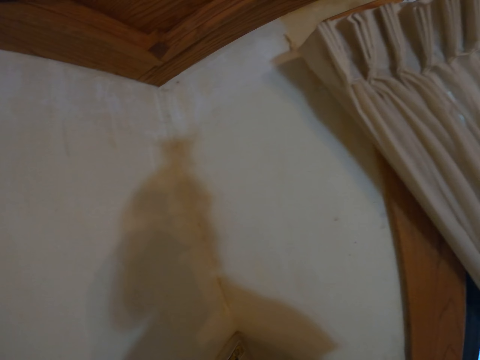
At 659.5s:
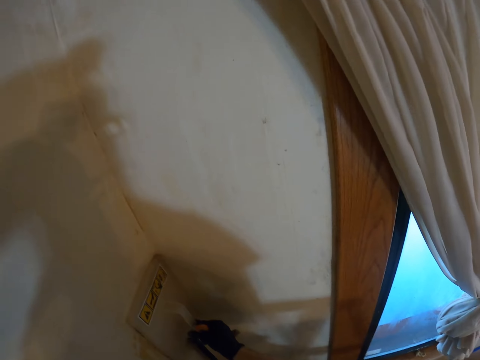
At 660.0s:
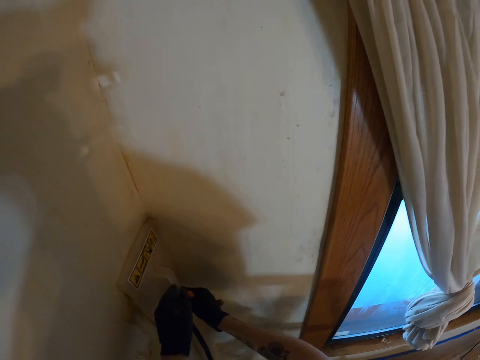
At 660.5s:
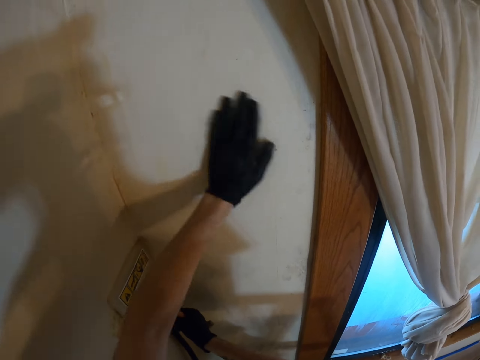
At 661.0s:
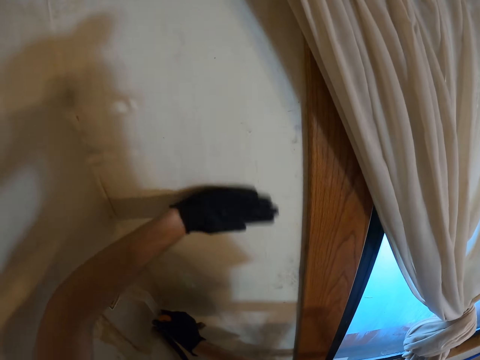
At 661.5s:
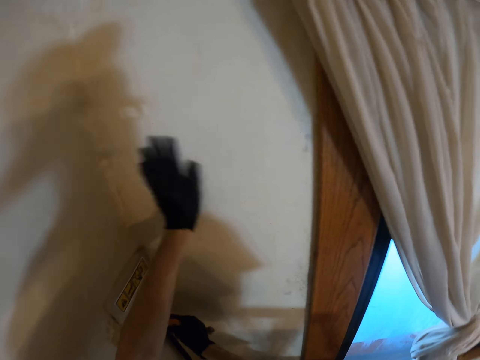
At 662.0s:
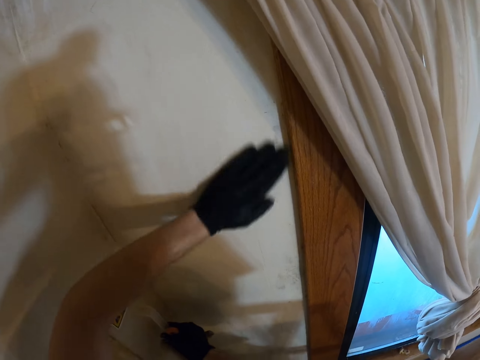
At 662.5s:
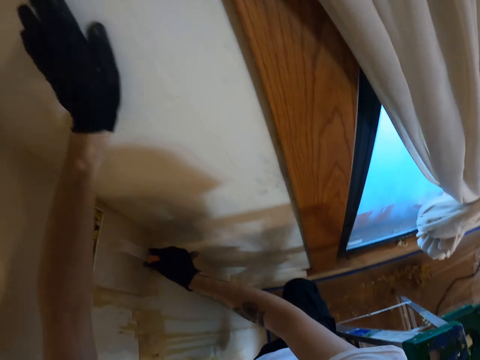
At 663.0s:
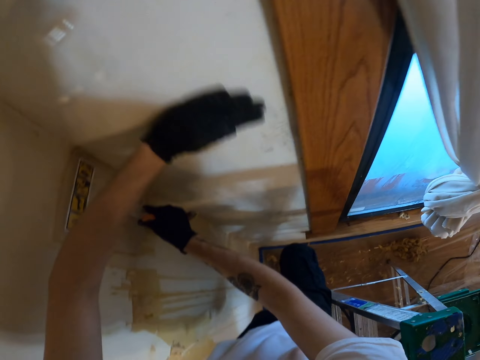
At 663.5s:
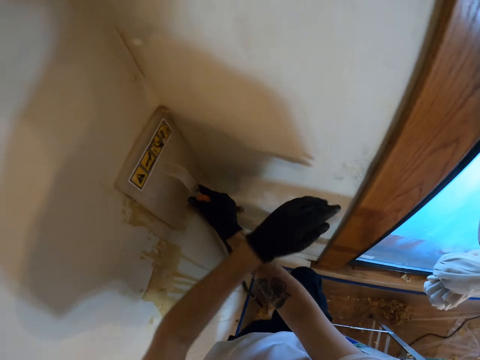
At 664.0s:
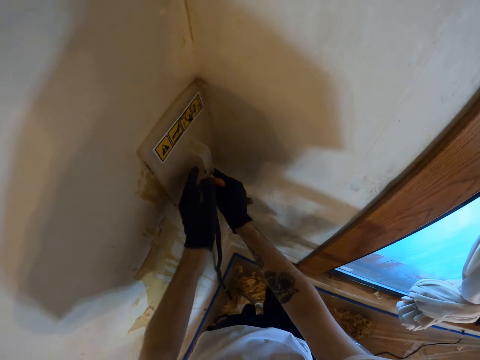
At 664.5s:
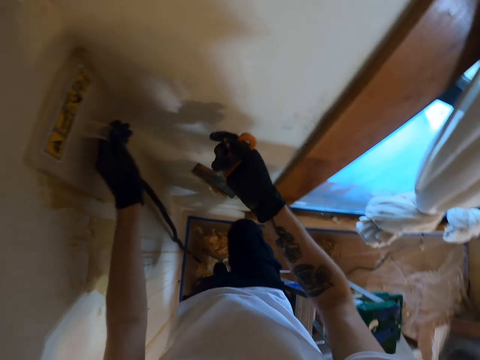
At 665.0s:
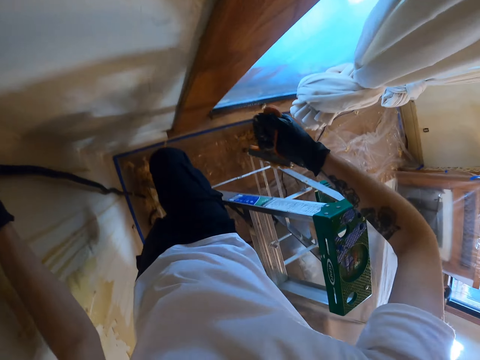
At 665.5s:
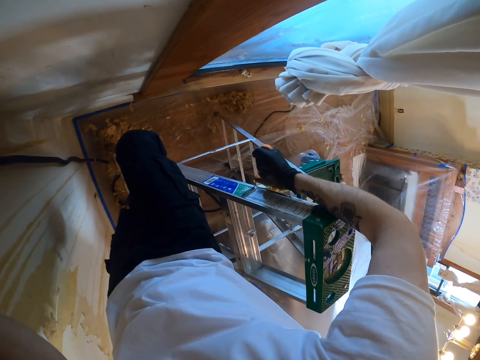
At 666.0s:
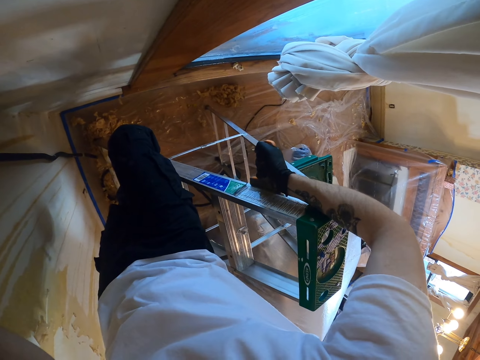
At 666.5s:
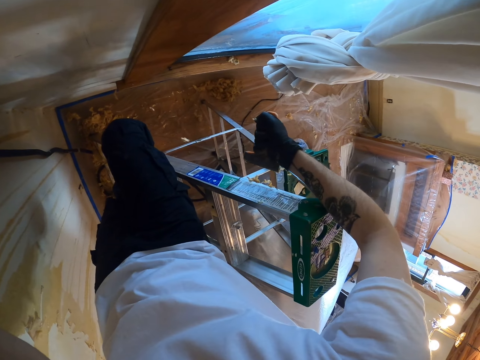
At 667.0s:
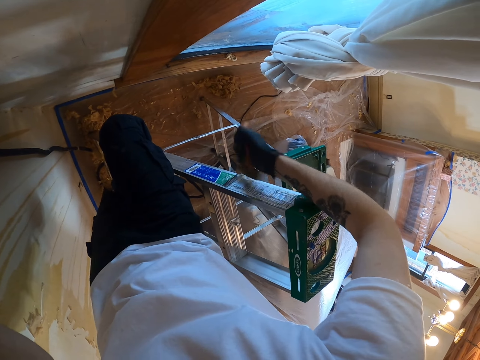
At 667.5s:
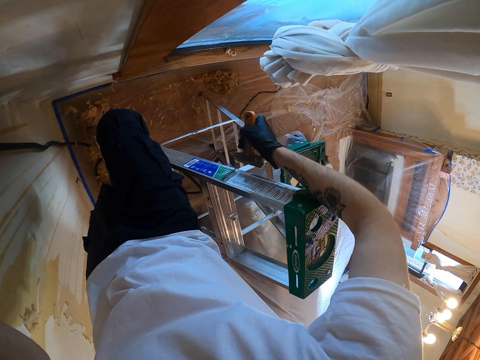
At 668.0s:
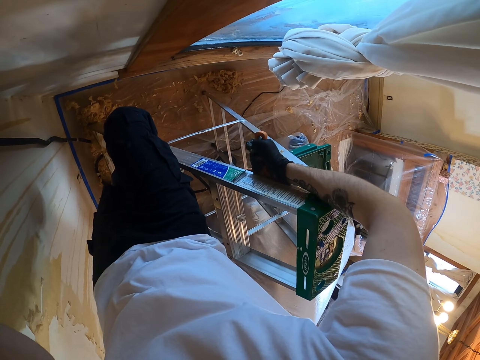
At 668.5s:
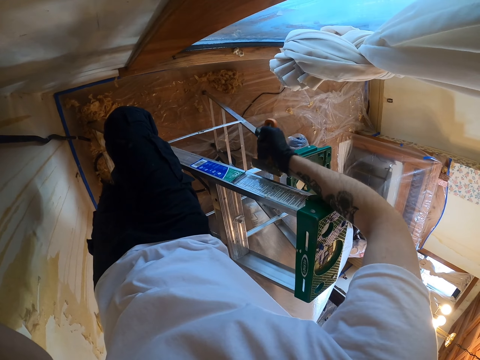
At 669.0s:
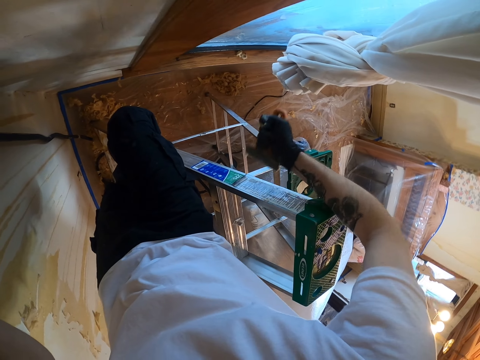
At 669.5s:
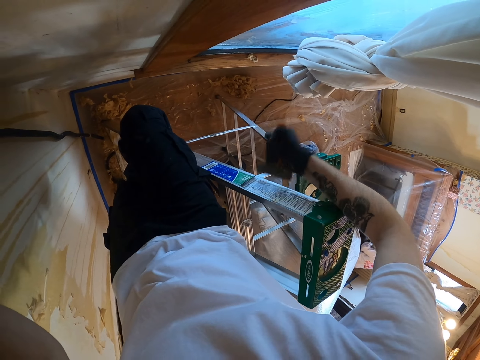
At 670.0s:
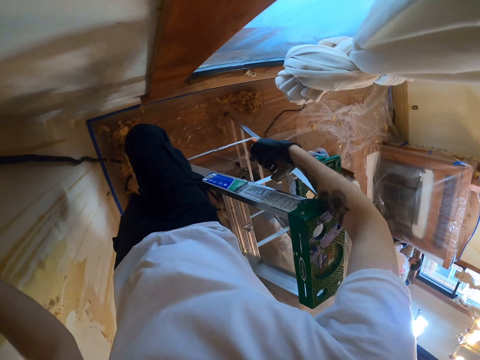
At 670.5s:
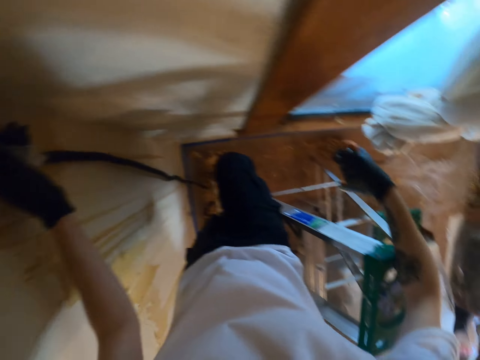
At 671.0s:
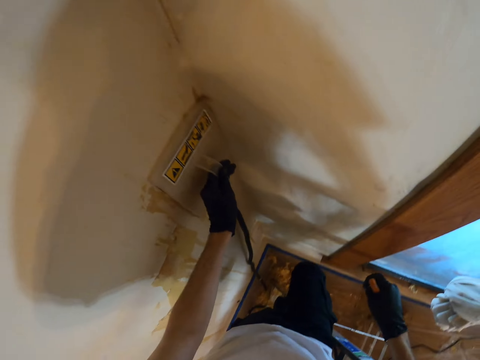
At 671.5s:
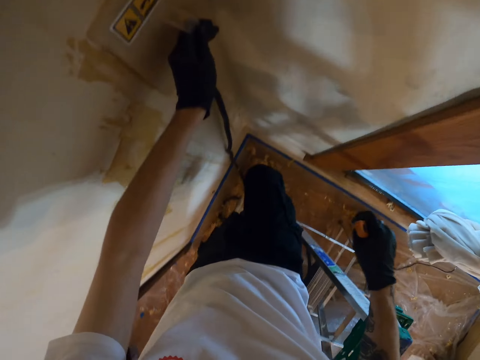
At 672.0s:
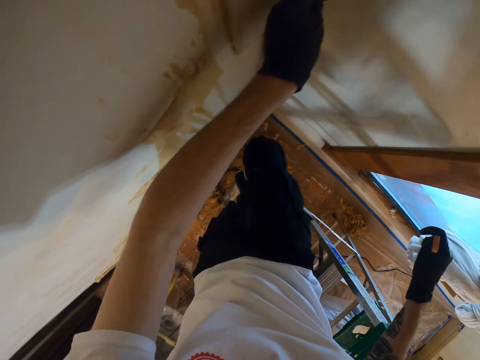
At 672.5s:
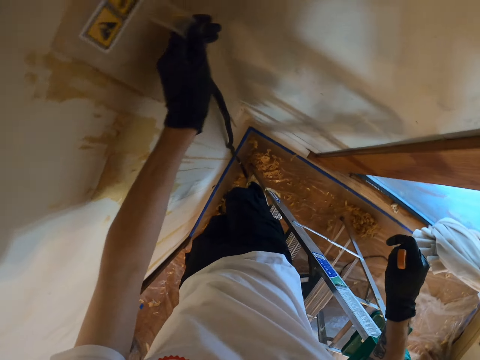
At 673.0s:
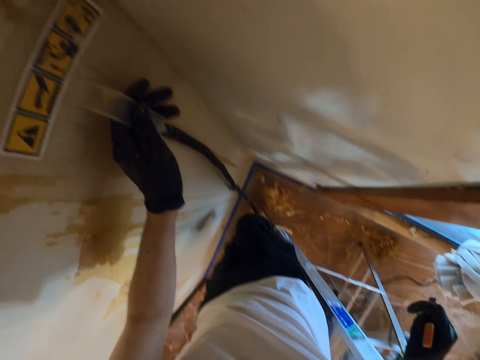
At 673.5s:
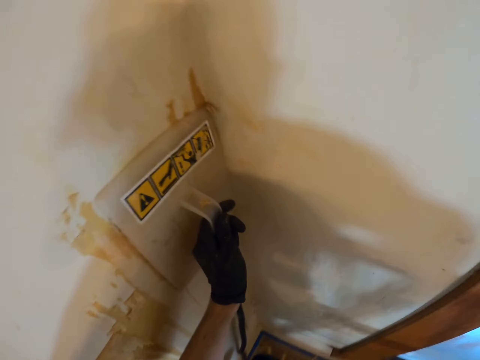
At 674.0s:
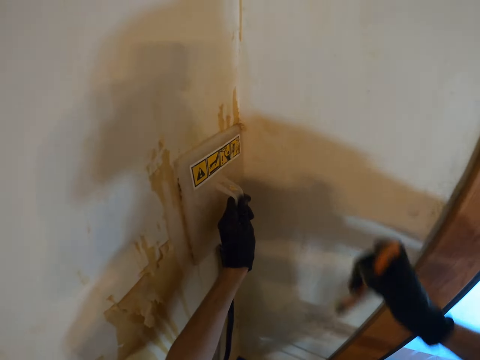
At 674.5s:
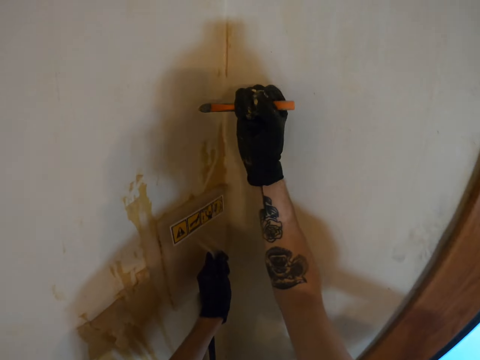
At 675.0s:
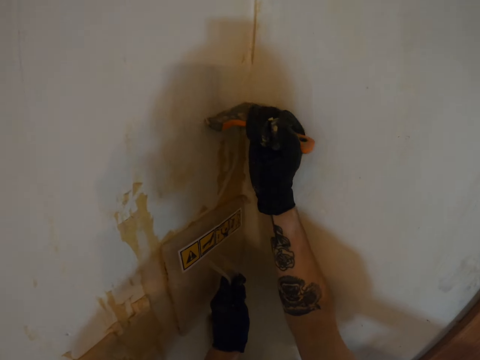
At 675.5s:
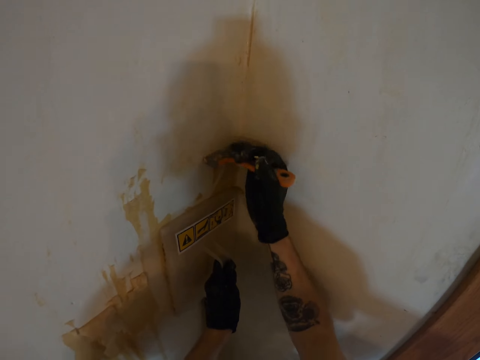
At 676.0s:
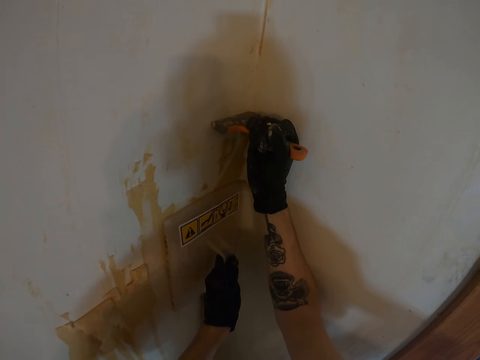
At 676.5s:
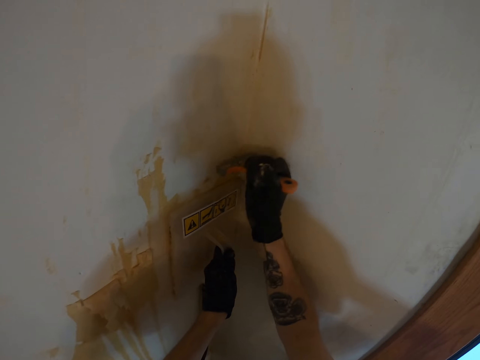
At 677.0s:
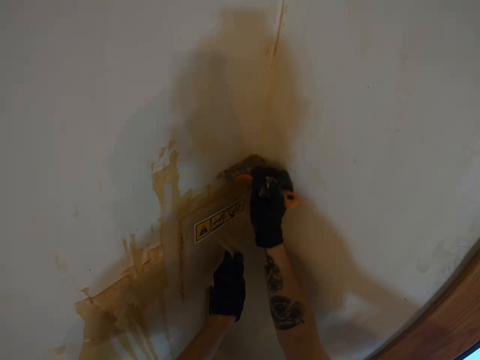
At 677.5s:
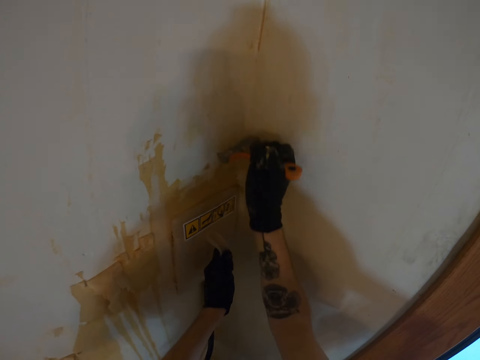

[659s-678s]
The camera wearer rubs the wall with the left hand. They hold the steamer with the left hand. They rub the scraper on the ladder. They look at the wall steamer on the wall. They remove the wallpaper on the wall with the scraper in the right hand.

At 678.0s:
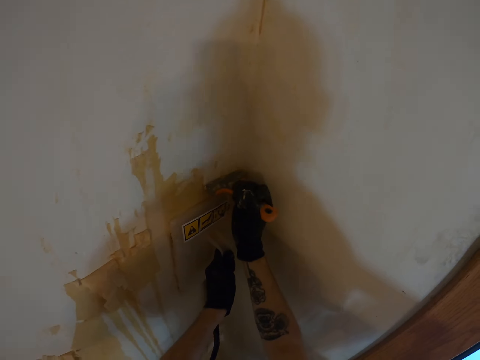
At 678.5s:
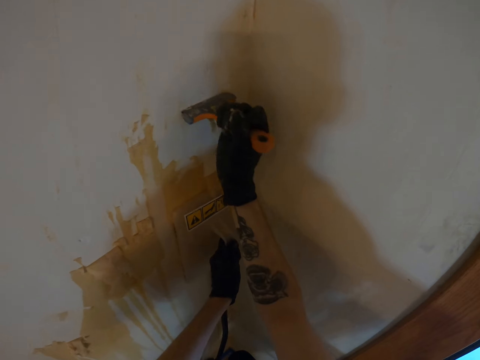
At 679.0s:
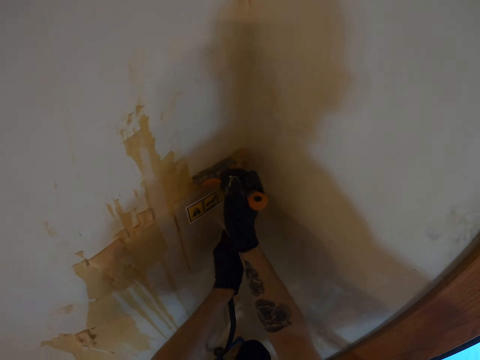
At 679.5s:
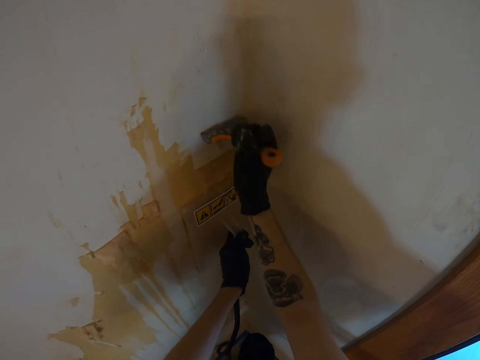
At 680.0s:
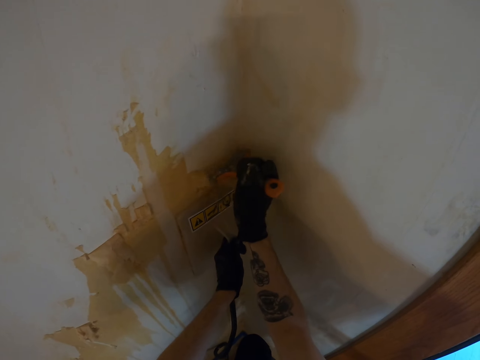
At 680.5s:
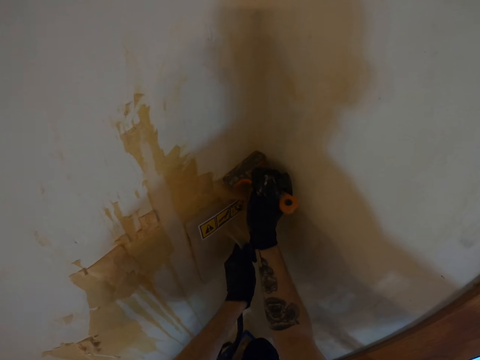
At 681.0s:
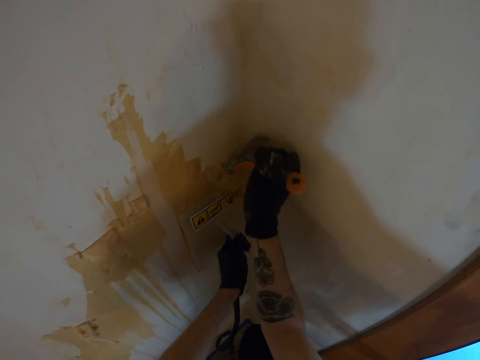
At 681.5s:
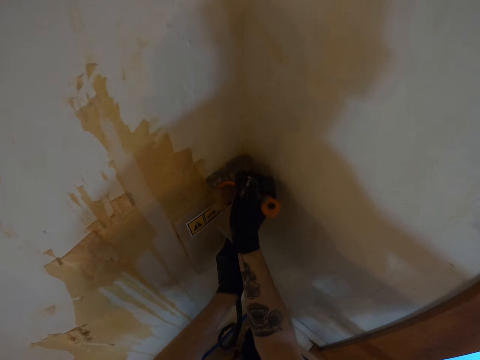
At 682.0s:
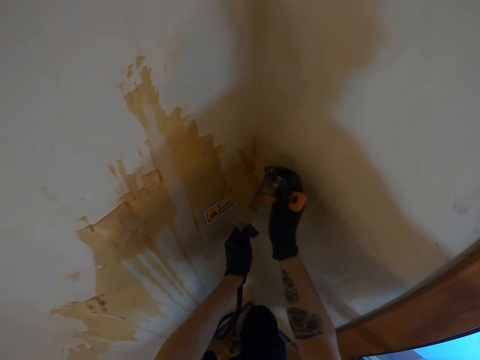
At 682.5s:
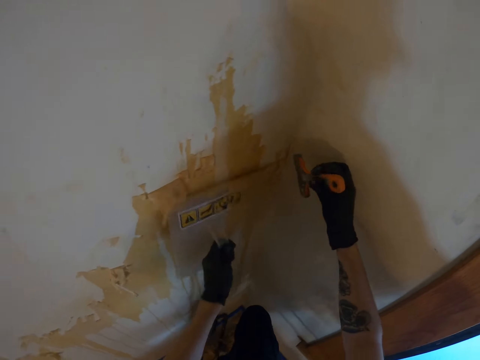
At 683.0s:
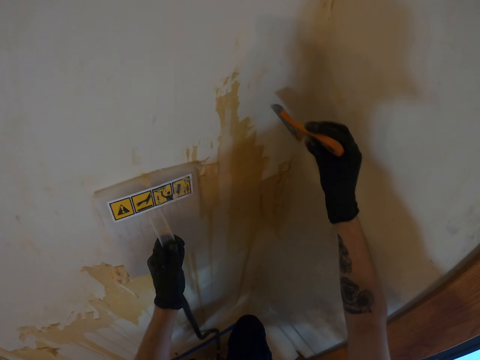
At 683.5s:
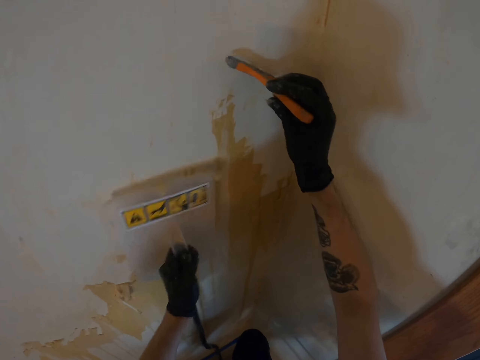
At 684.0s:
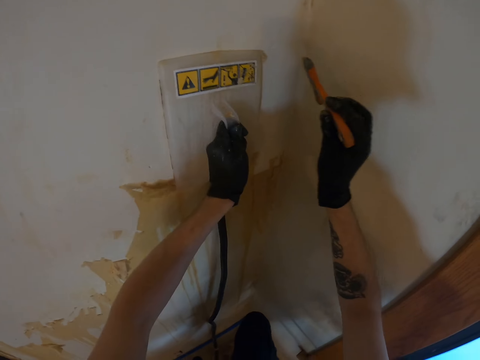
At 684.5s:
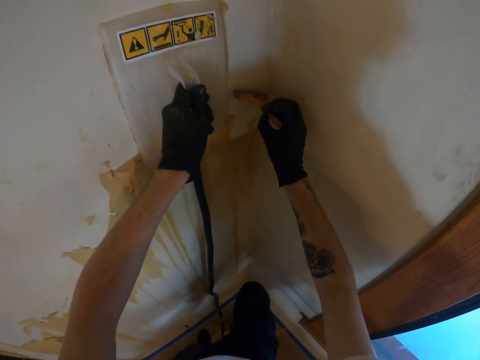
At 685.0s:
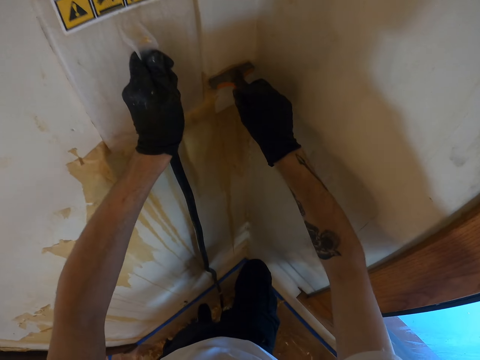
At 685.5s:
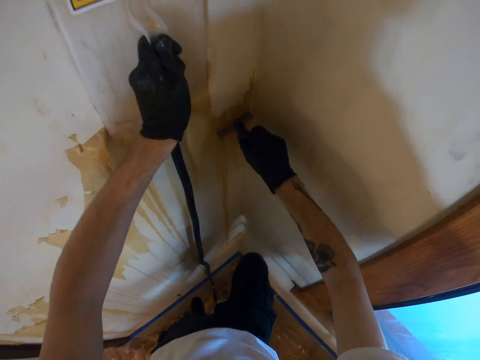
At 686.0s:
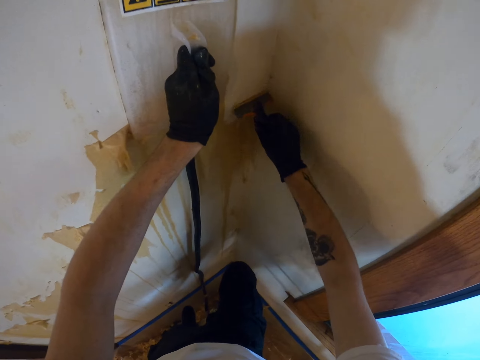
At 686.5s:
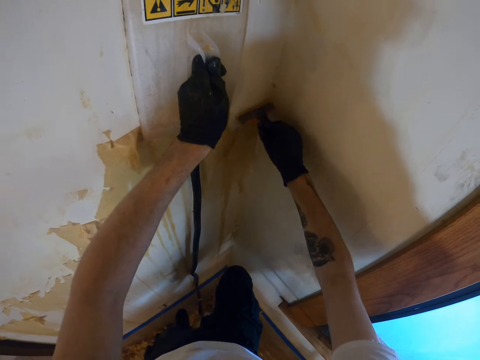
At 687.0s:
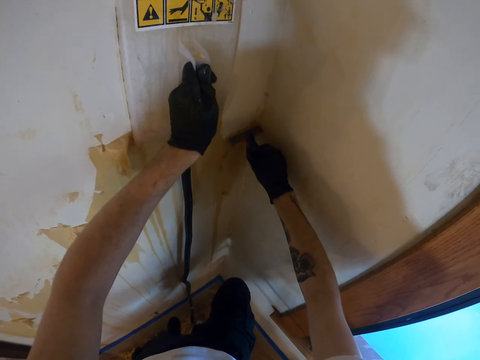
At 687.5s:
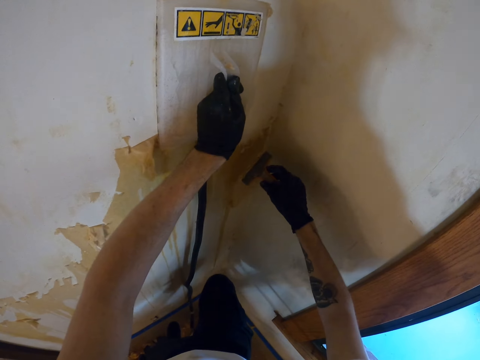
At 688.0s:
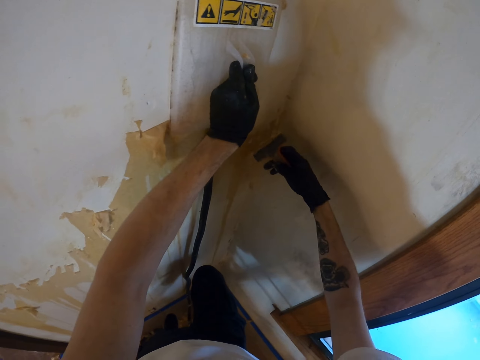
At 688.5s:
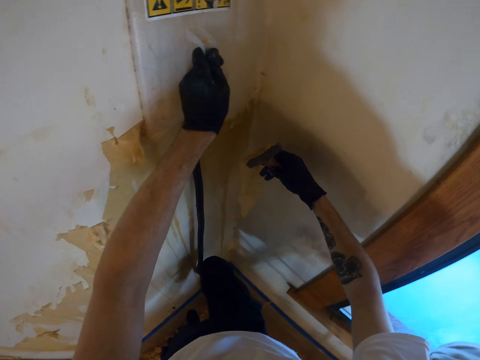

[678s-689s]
The camera wearer slides the steamer on the wall with the left hand. They remove the wallpaper on the wall with the scraper in the right hand.
